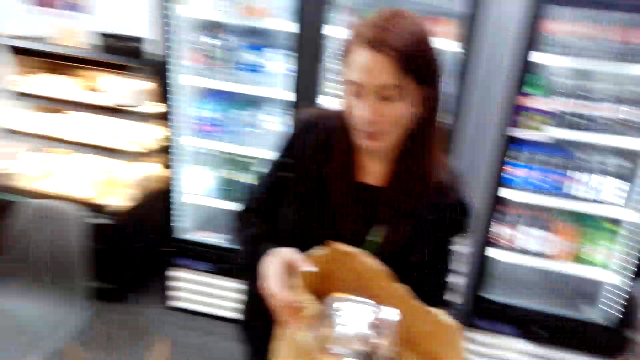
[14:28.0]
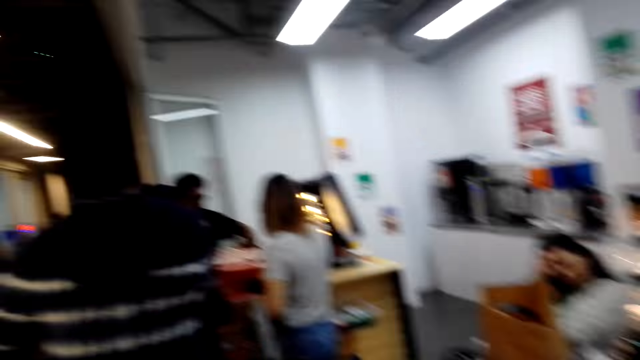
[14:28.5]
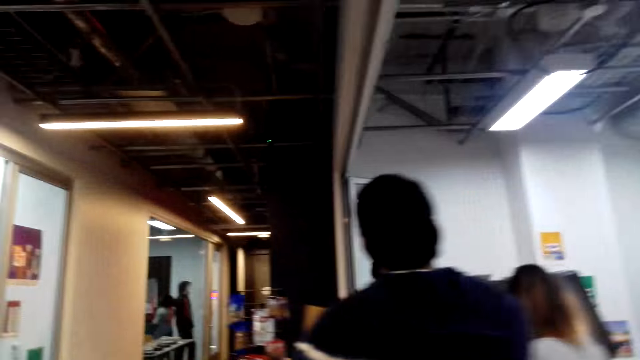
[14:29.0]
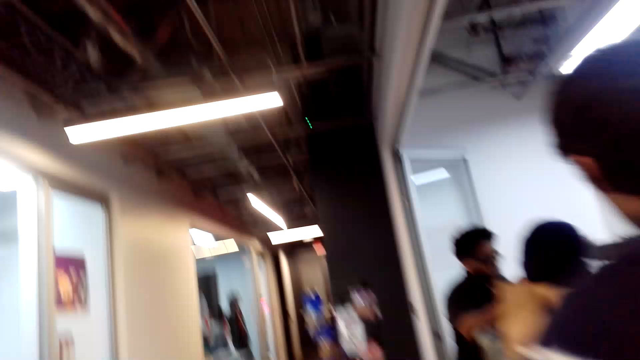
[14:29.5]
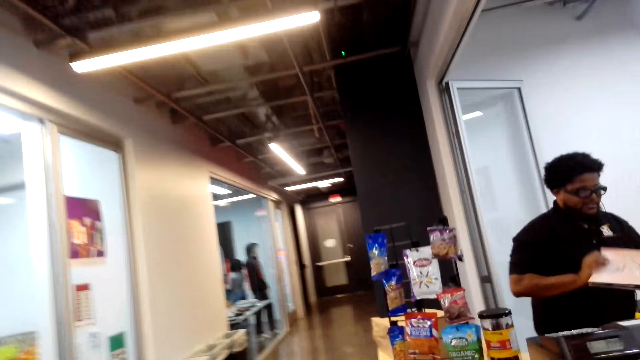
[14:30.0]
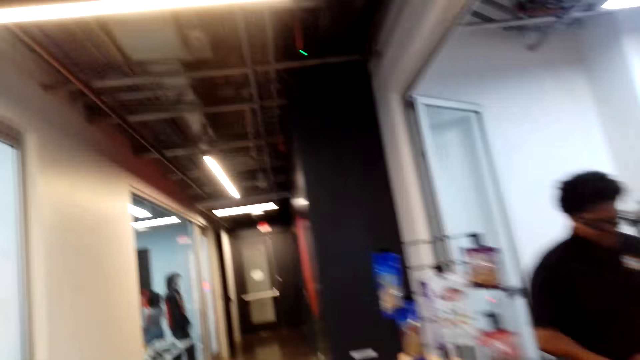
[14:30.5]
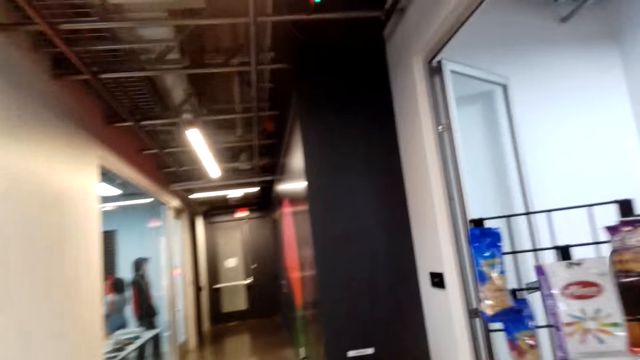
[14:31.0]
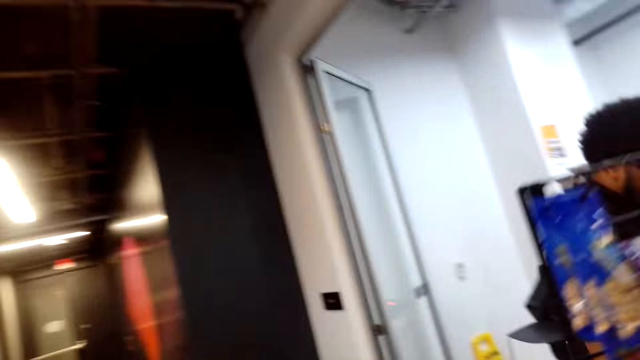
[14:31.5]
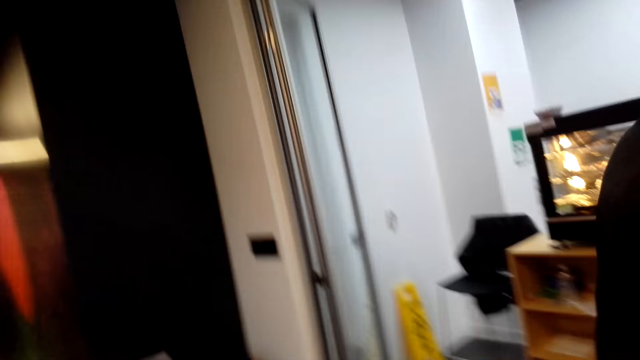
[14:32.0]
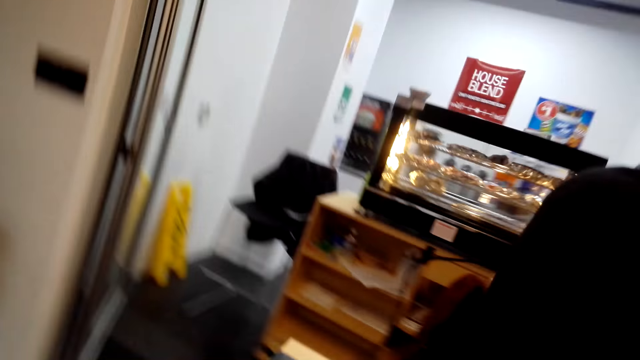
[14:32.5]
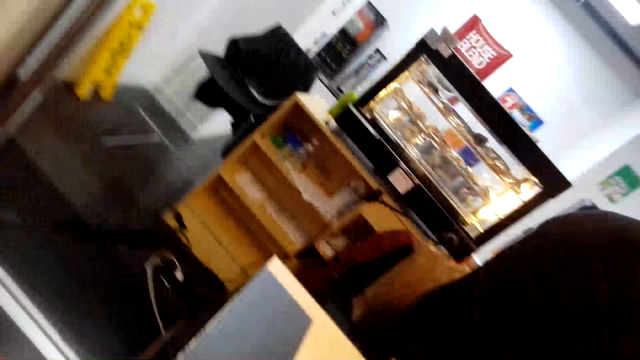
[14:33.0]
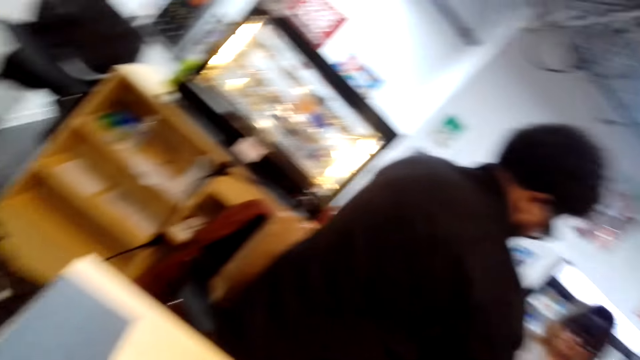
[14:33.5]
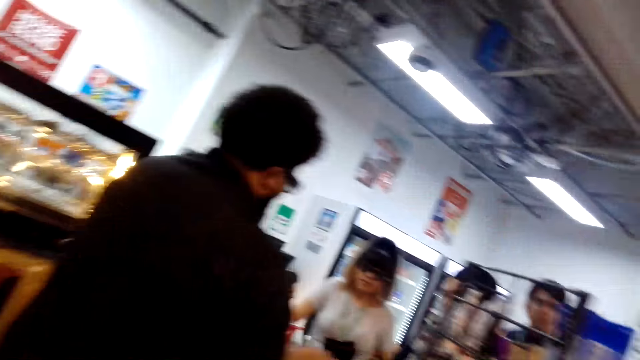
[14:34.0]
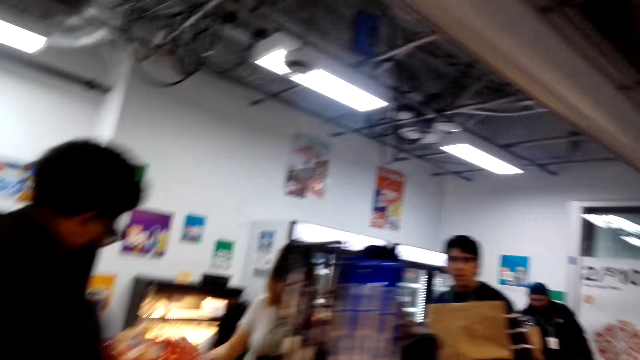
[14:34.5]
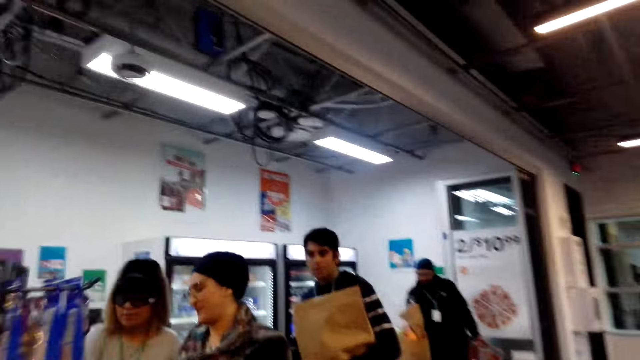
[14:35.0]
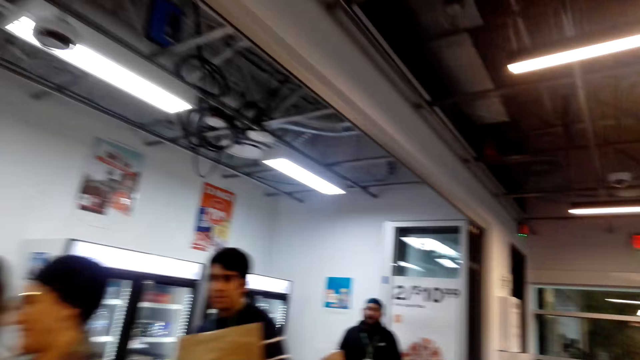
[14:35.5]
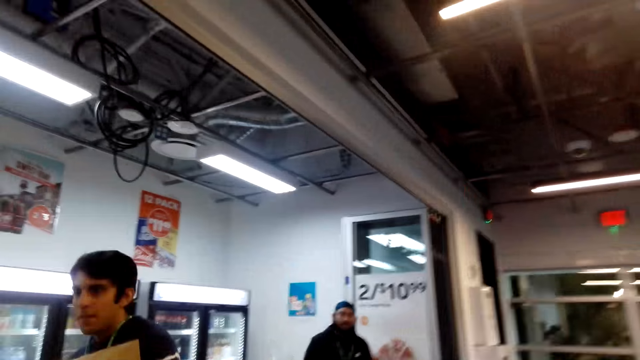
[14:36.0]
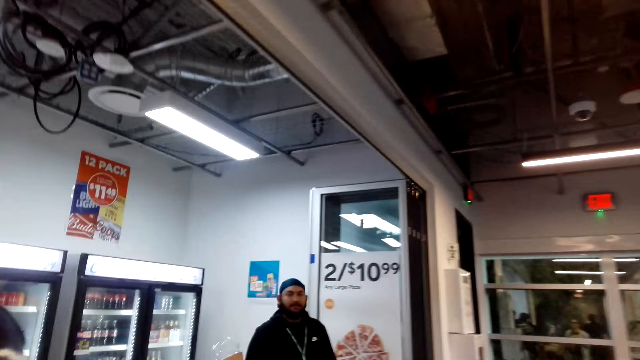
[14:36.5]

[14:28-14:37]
The camera wearer walks back to the counter and looks around. They walk towards the counter, pick up the paper bag from the counter, and walk back to the table.

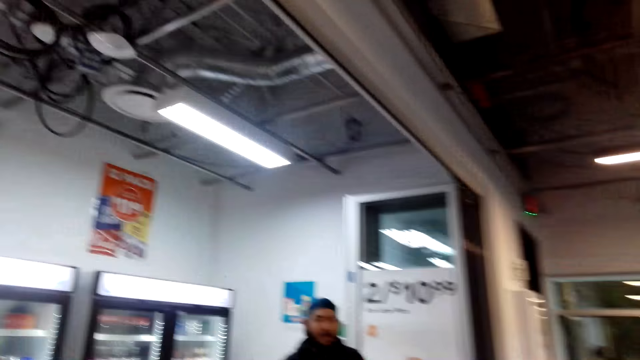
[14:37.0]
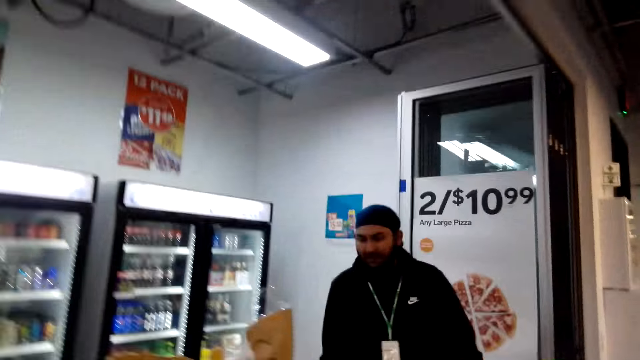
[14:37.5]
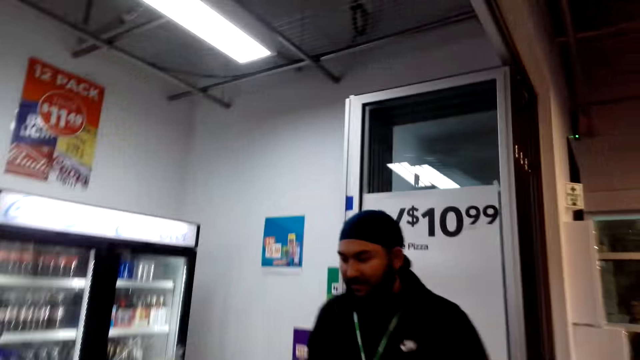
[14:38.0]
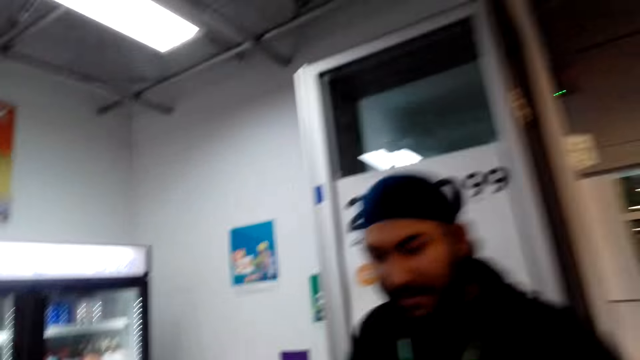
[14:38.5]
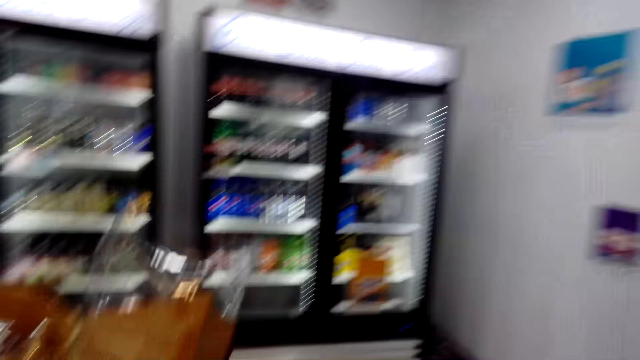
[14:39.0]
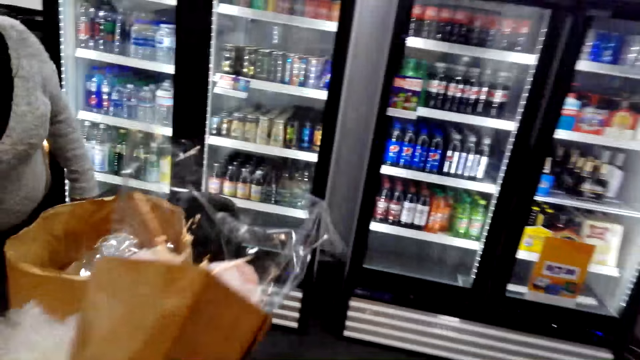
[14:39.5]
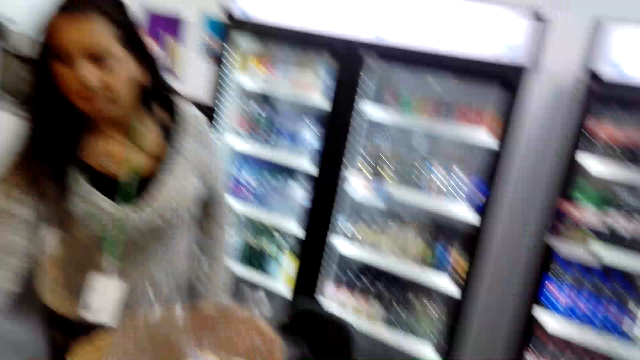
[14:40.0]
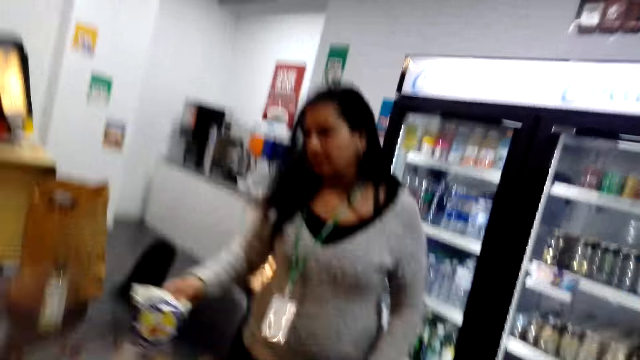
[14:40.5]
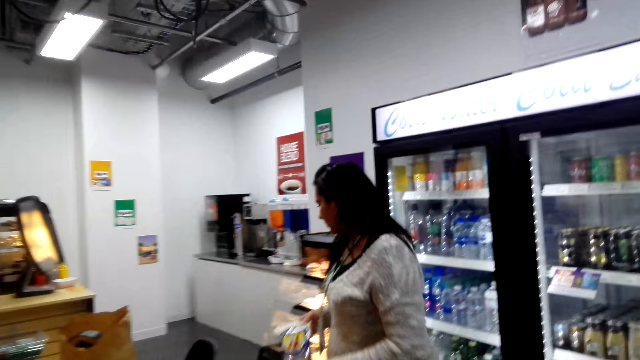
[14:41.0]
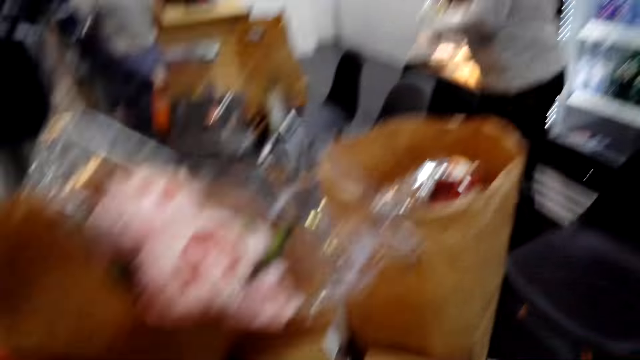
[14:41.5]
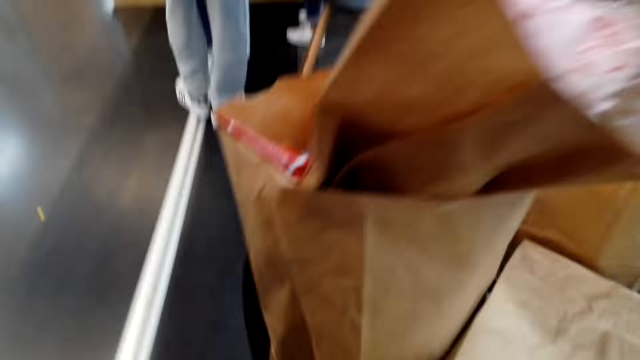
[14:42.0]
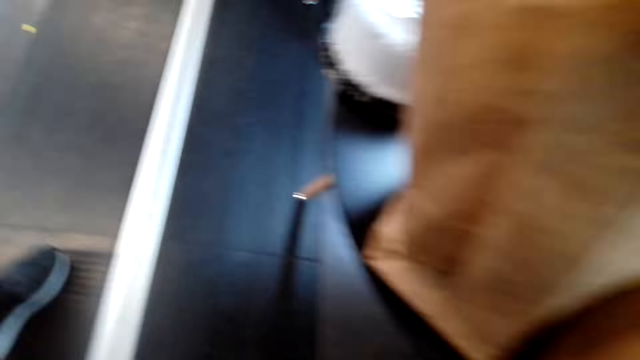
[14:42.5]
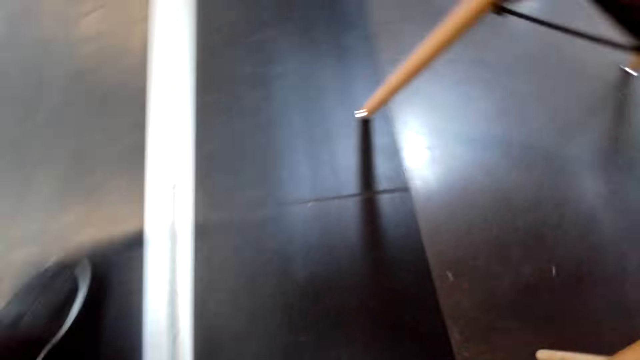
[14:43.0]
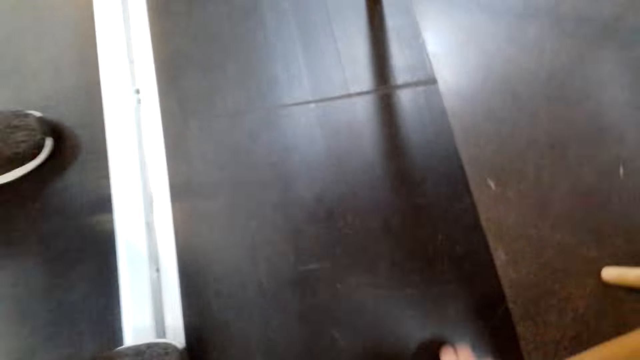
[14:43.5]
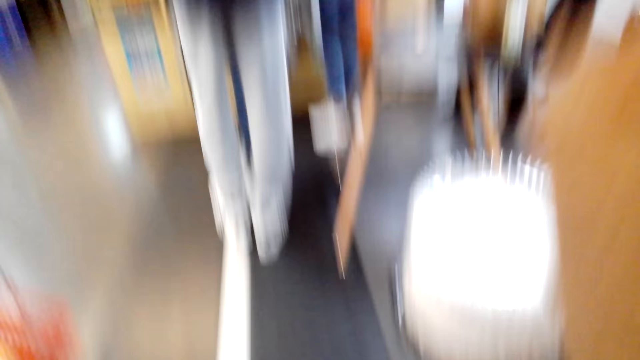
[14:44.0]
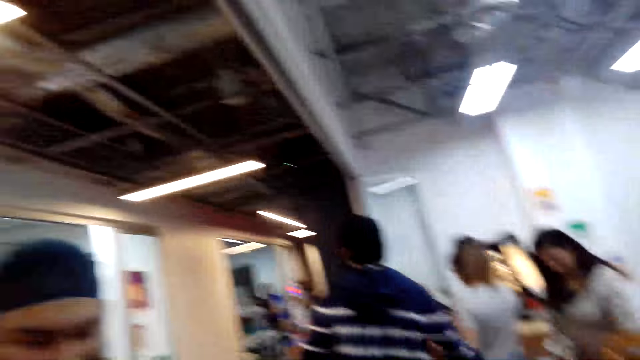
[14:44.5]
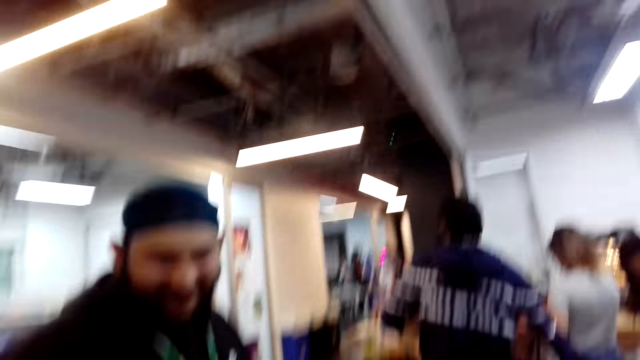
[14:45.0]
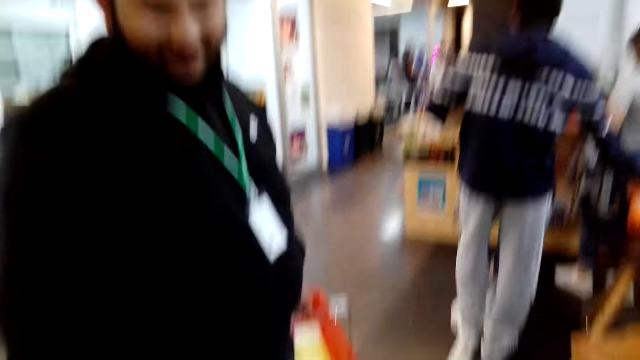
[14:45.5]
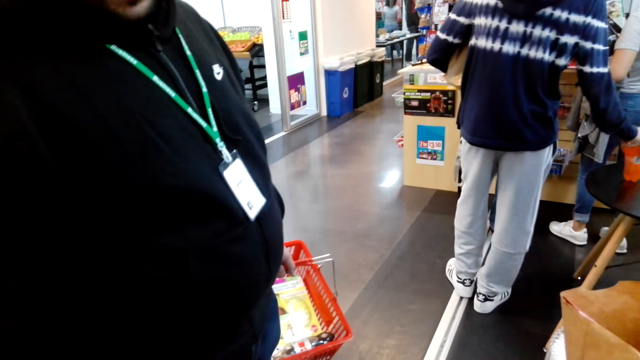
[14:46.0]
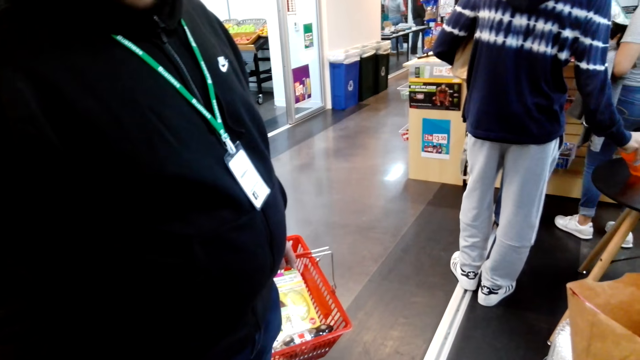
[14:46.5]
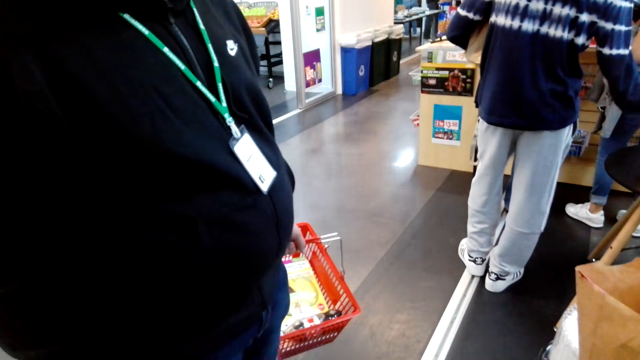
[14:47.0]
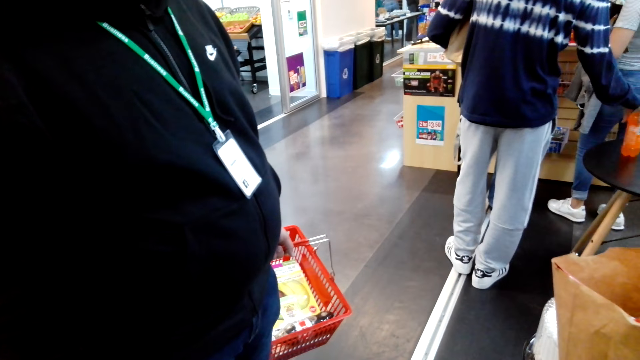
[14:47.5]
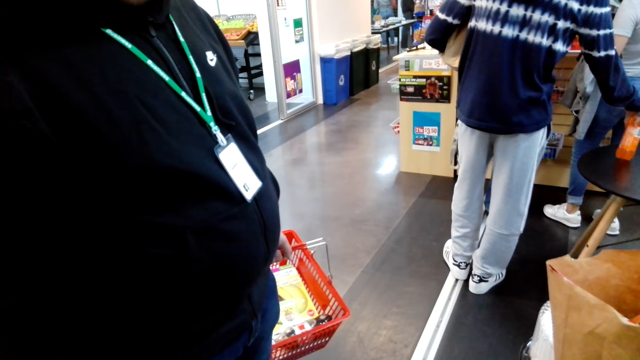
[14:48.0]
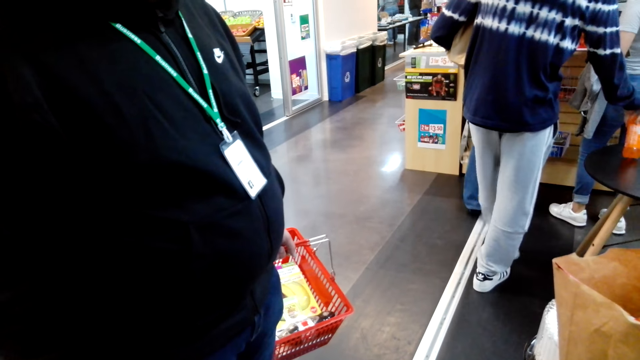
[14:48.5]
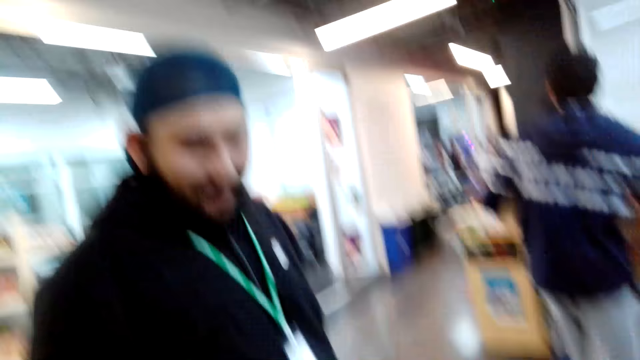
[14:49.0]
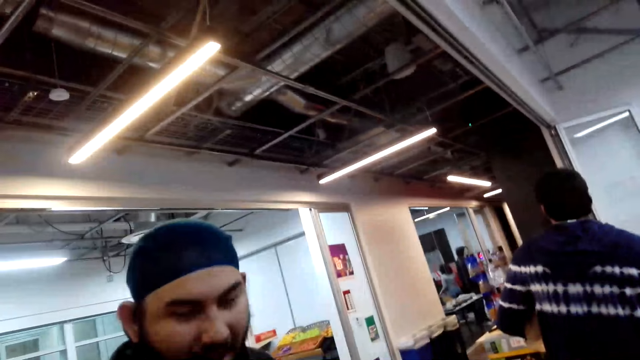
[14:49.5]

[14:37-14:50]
The camera wearer talks to a man and looks at a person. They turn around. Another person holds a paper. The camera wearer drops something on the floor, looks on the floor, and bends over. They talk to the man. The first person holds the shopping basket.
